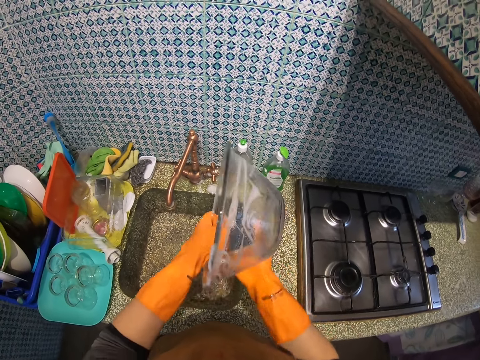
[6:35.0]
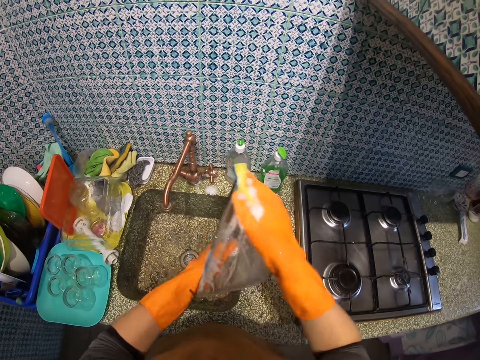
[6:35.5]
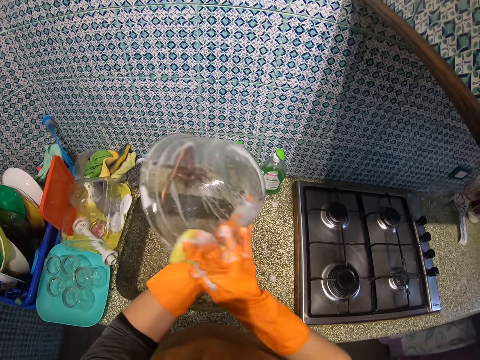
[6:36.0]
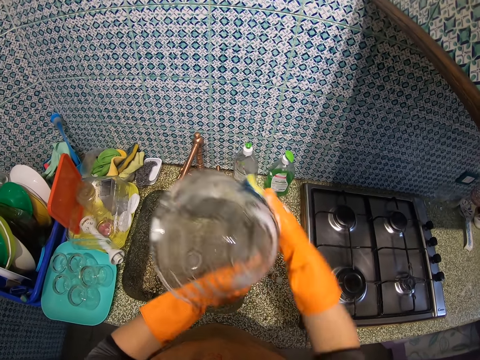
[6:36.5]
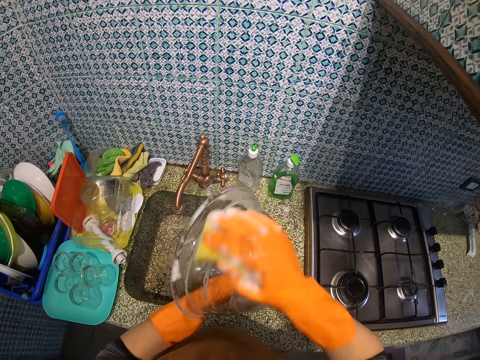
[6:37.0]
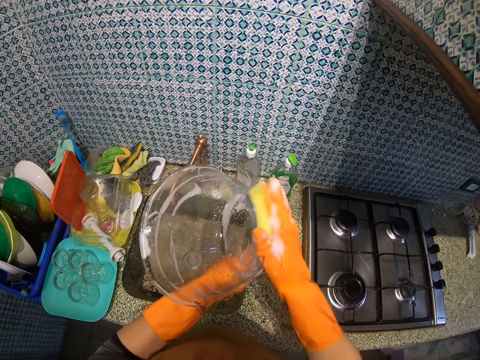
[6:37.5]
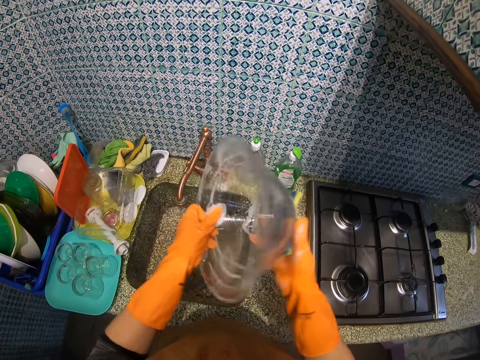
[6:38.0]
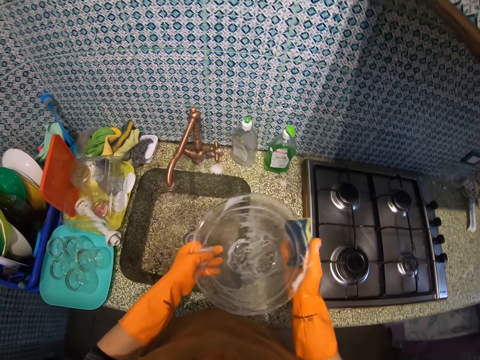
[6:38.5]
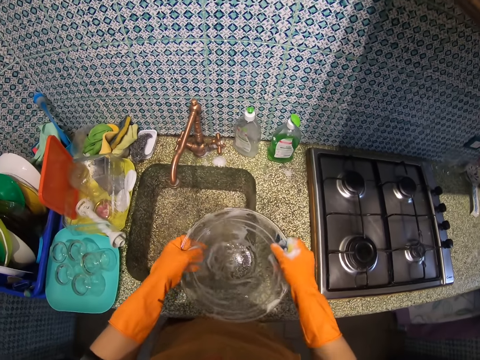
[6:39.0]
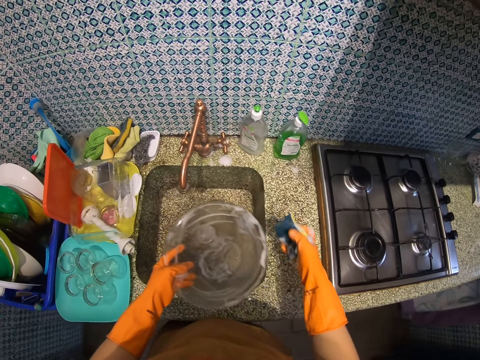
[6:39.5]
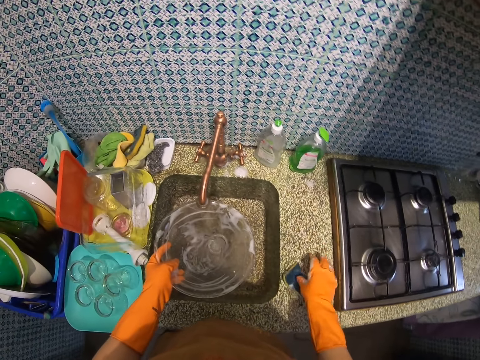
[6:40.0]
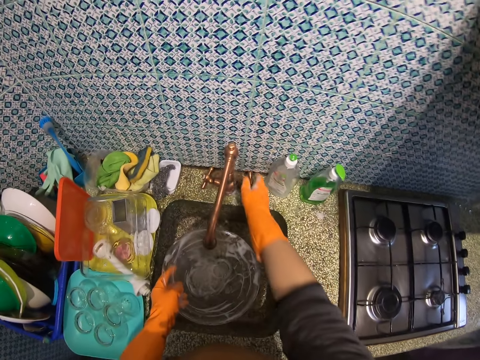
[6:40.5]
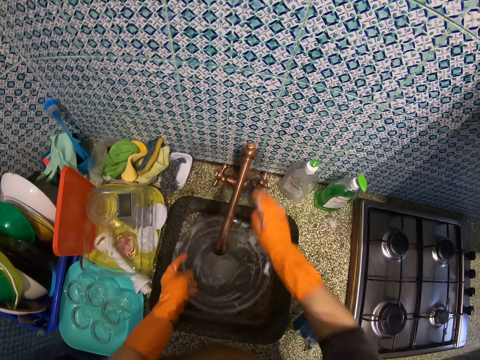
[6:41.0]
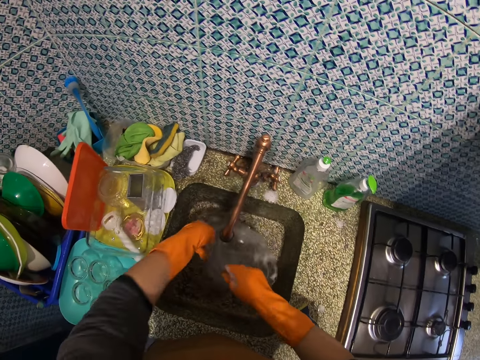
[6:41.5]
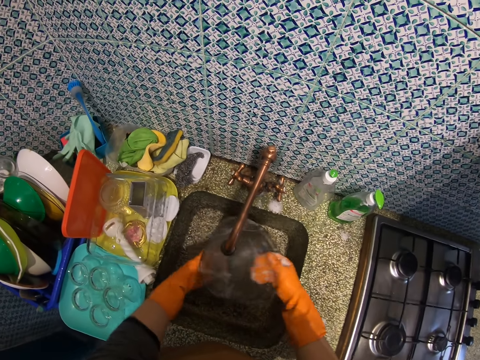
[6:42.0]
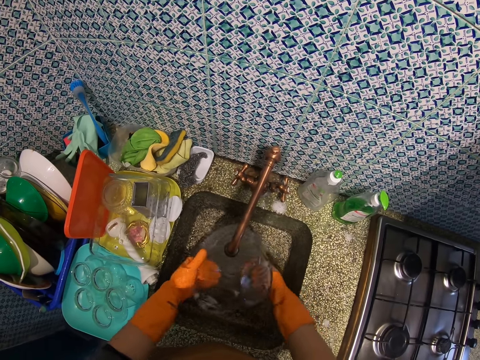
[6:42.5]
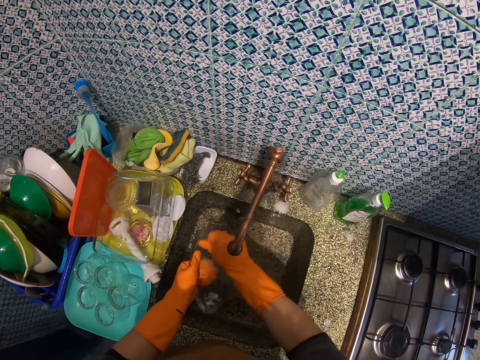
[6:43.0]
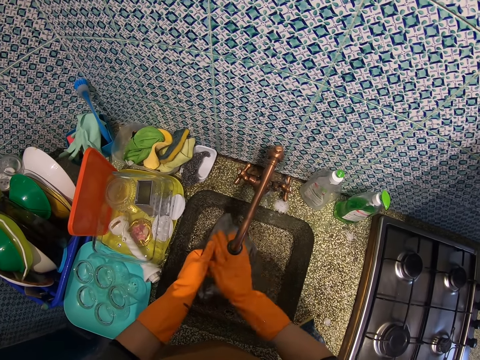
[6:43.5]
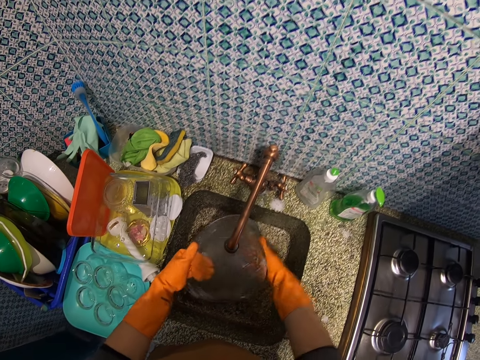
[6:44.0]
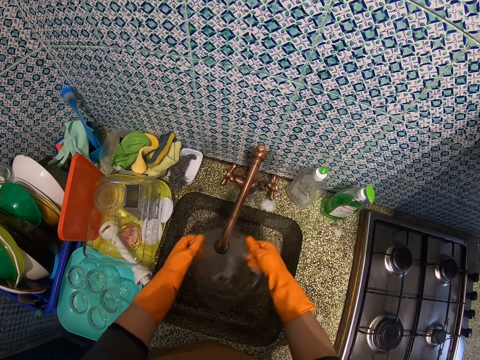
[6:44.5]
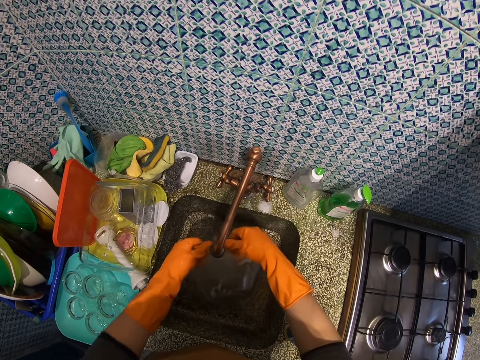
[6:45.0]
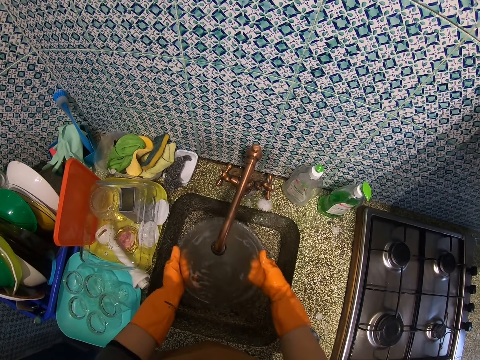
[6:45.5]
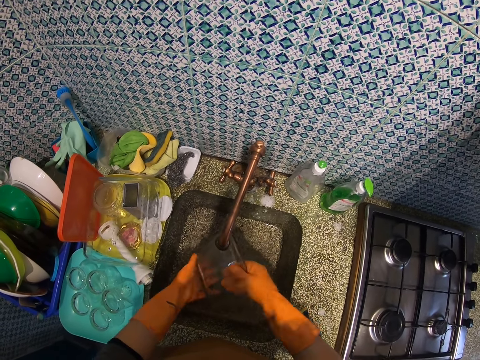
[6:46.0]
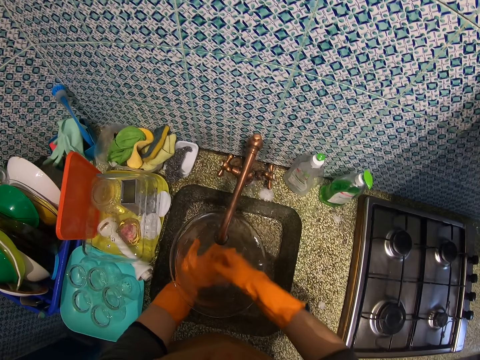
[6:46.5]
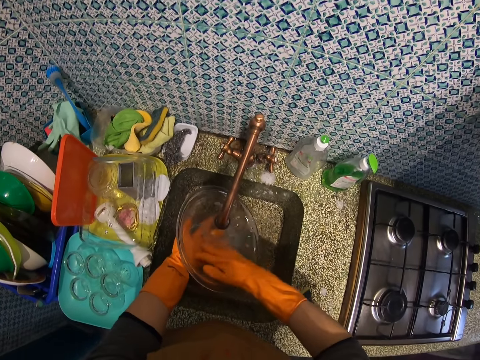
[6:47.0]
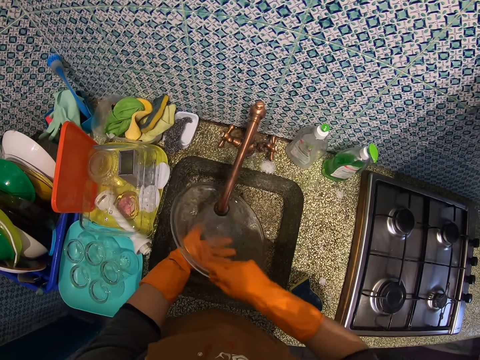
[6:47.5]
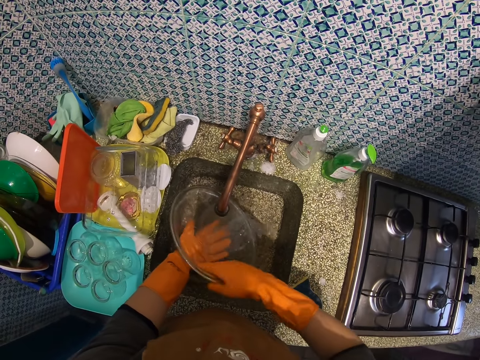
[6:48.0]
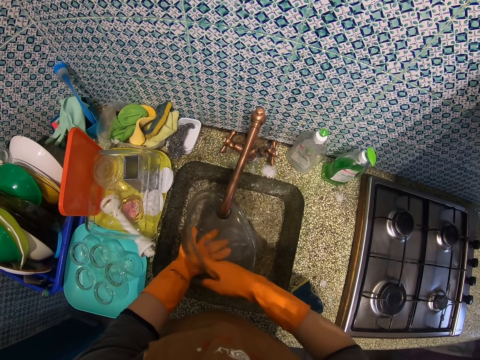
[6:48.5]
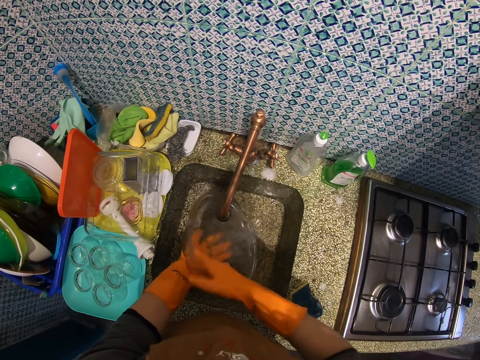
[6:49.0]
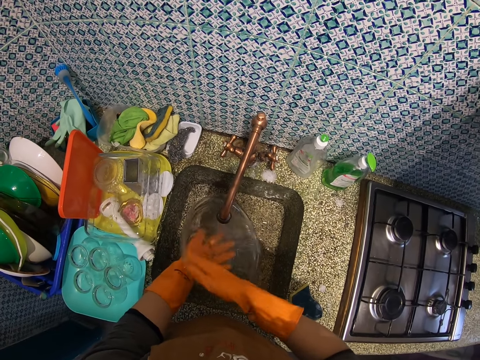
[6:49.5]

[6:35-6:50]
The camera wearer washes the glass bowl with the sponge. They drop the sponge on the kitchen table. They open the water tap. They rinse the glass bowl with water in the sink.

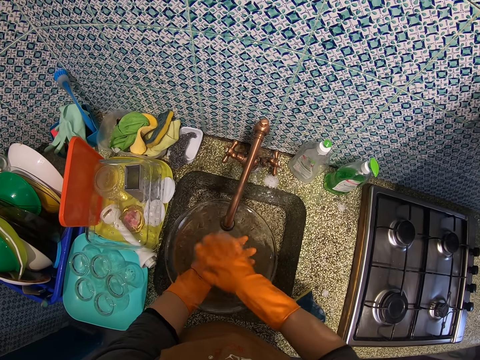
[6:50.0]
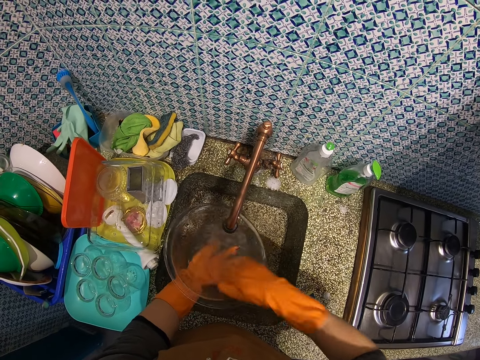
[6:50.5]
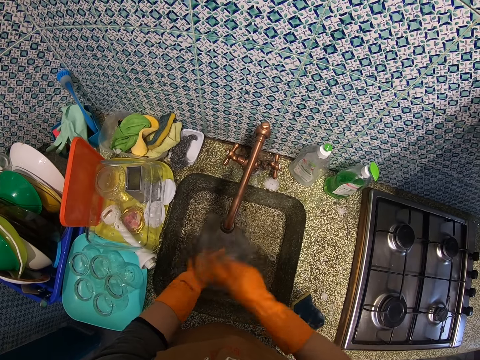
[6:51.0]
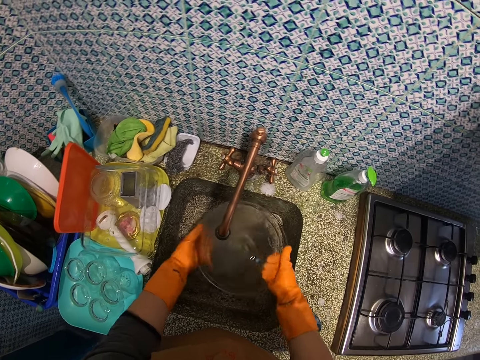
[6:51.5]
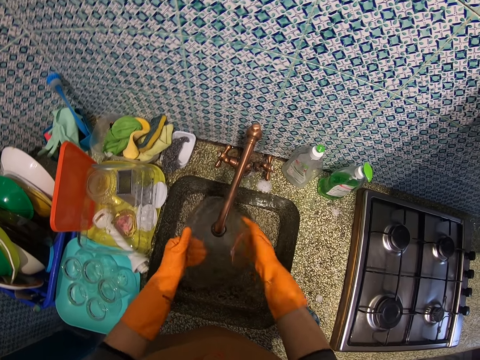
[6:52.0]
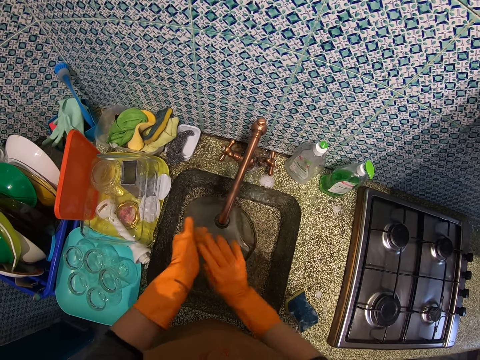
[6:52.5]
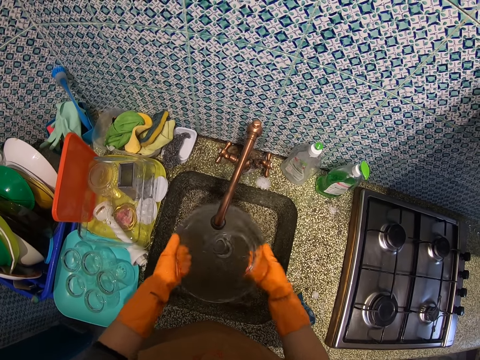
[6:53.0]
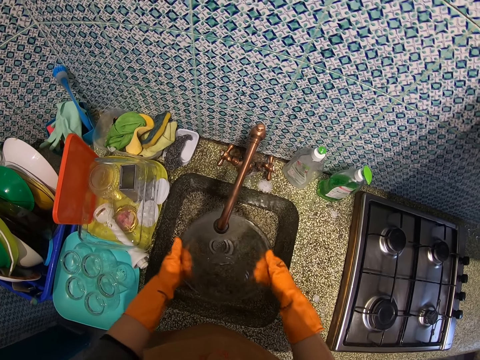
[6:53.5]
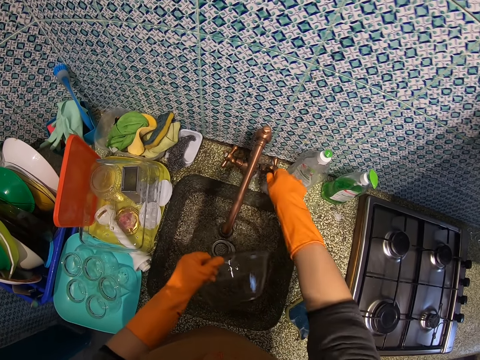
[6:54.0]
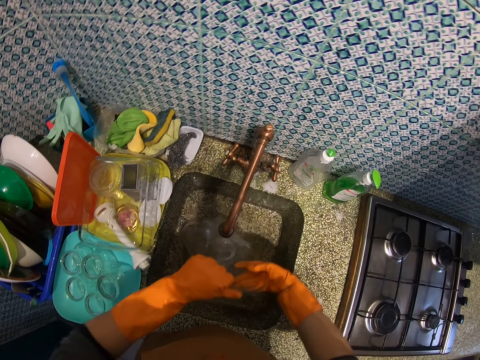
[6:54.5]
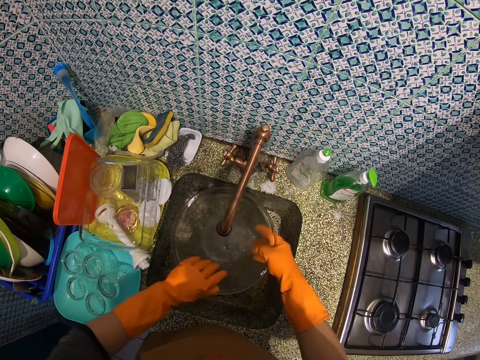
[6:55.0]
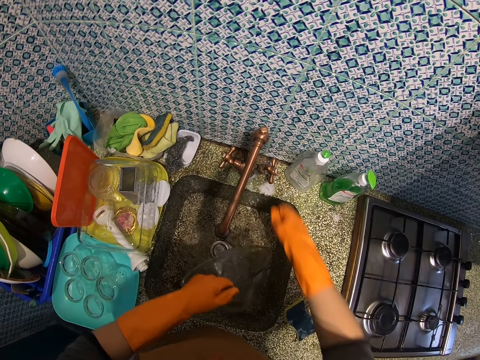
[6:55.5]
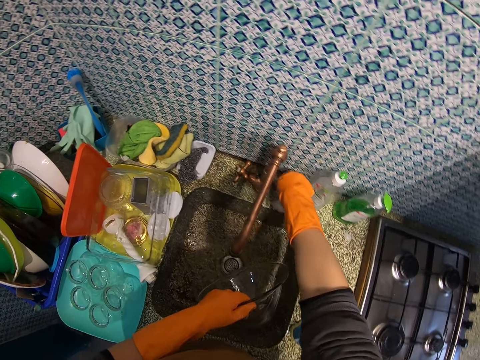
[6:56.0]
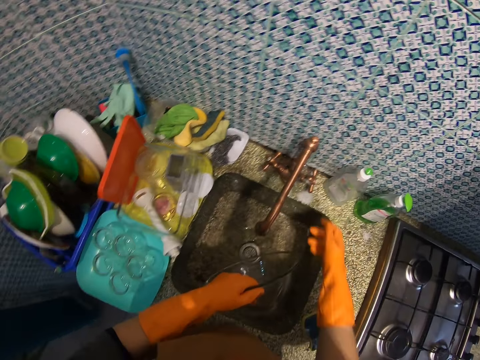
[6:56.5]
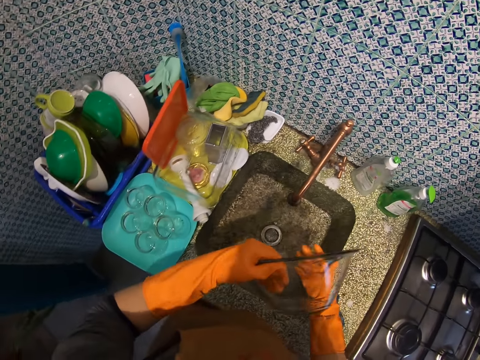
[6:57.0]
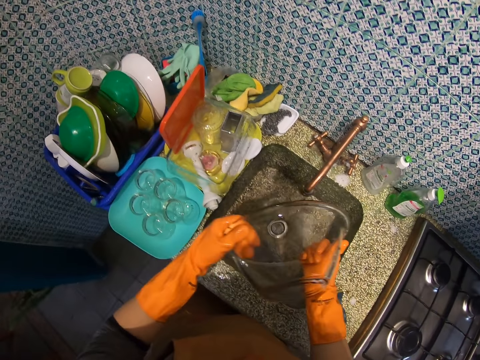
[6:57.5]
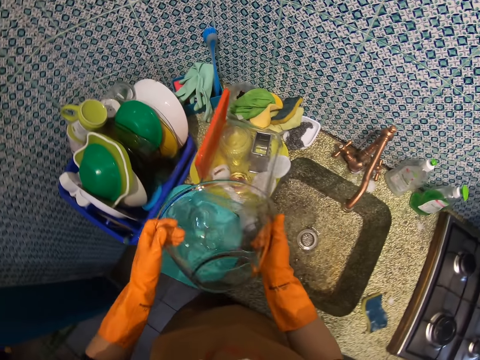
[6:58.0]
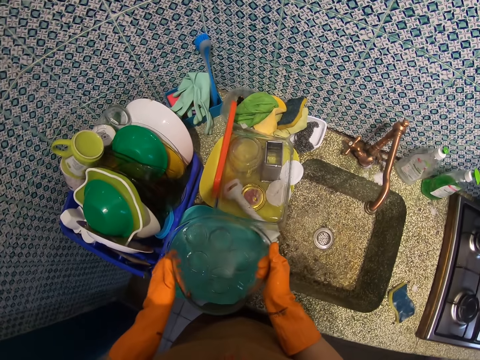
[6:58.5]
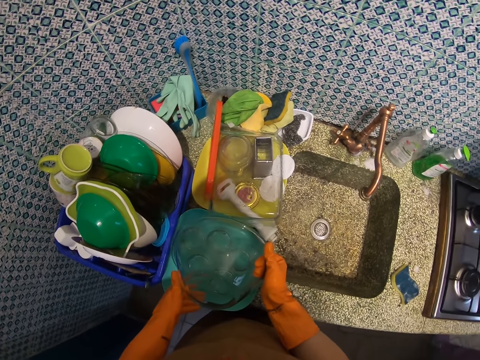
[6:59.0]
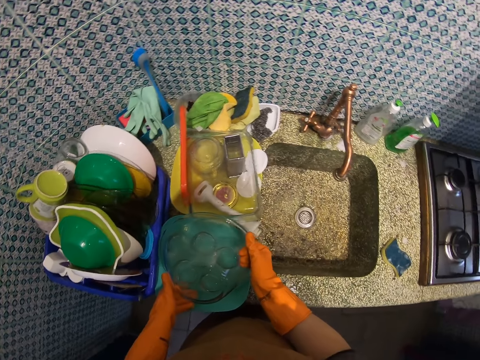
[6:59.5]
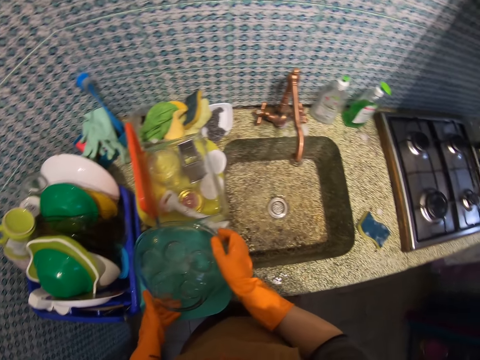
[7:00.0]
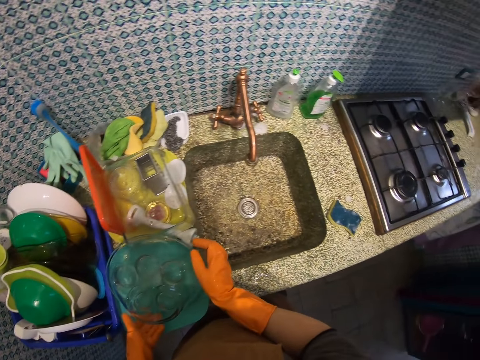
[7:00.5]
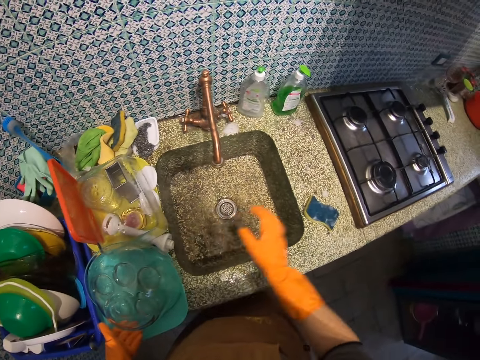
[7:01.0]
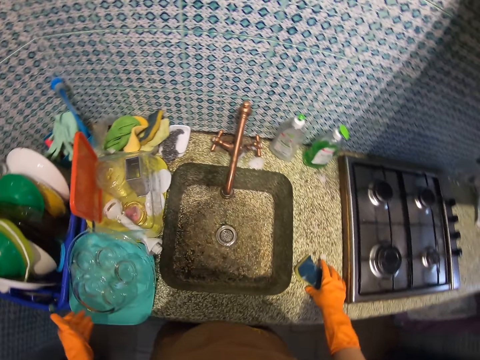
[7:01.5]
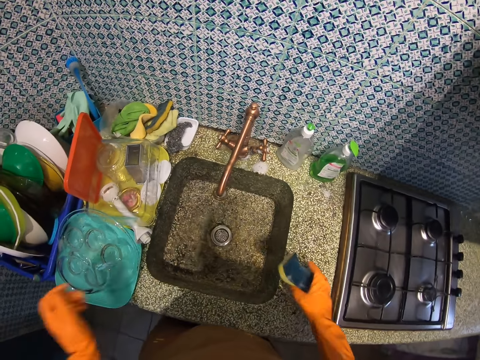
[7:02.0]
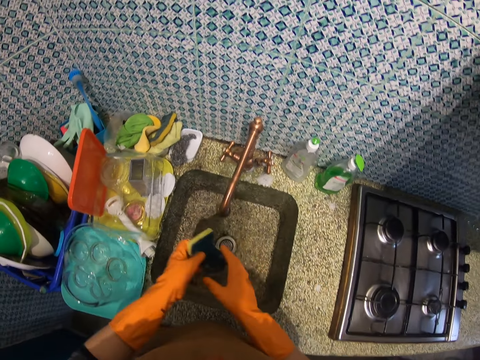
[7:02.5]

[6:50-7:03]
The camera wearer closes the water tap. They place the glass bowl on a tray with other utensils. They pick up the scrub sponge on the kitchen table.
